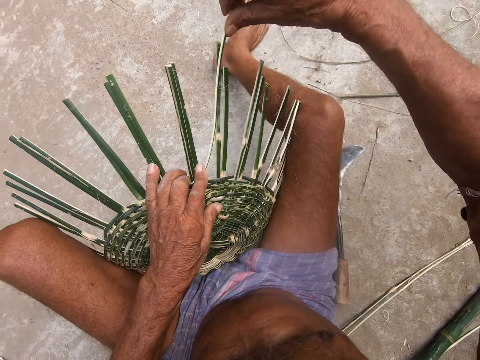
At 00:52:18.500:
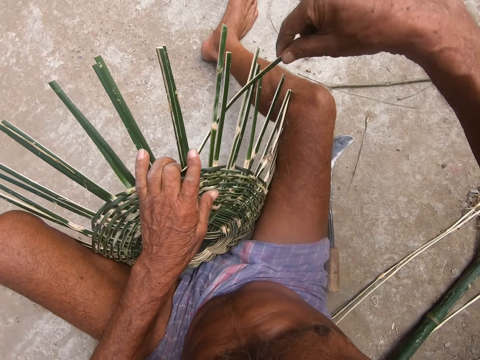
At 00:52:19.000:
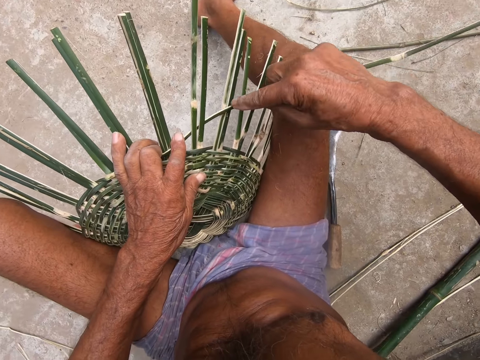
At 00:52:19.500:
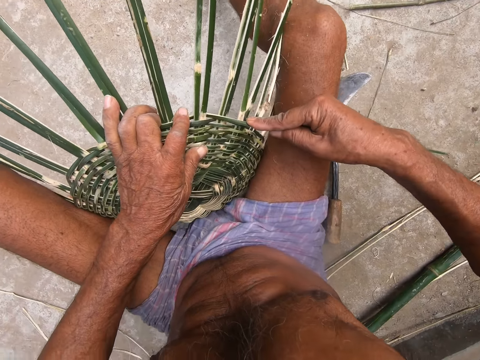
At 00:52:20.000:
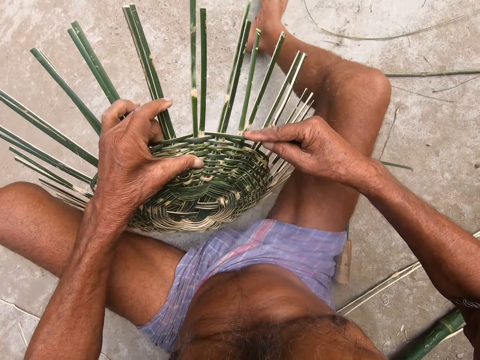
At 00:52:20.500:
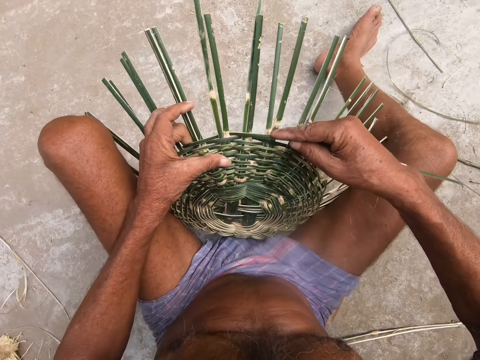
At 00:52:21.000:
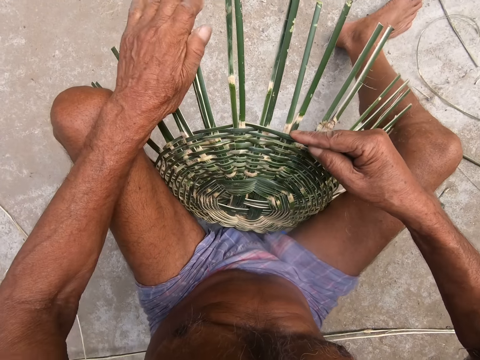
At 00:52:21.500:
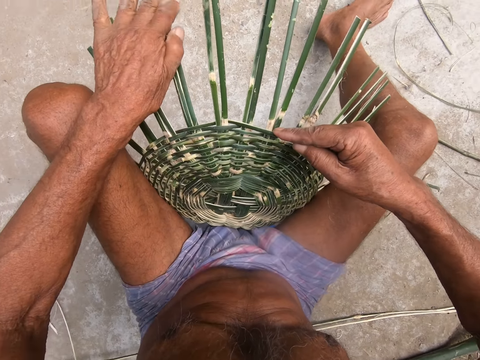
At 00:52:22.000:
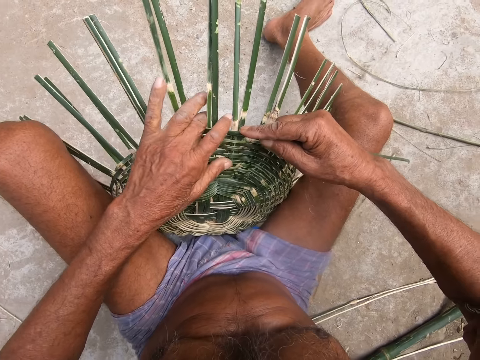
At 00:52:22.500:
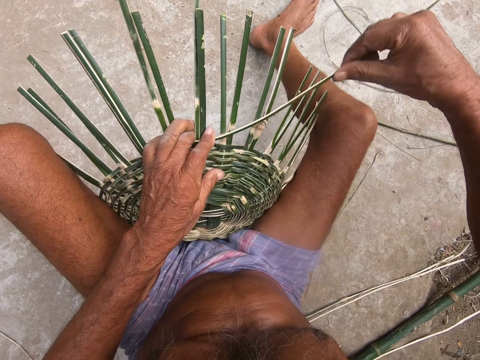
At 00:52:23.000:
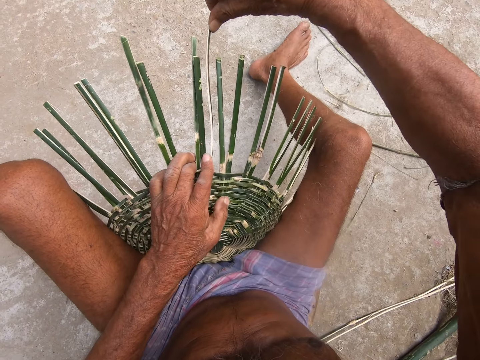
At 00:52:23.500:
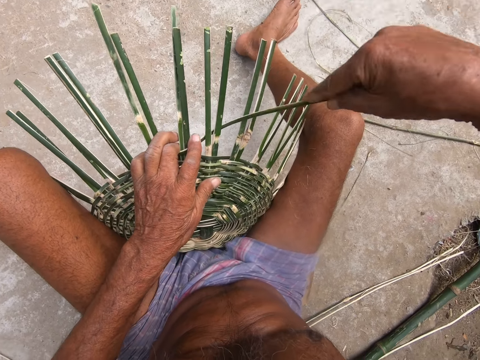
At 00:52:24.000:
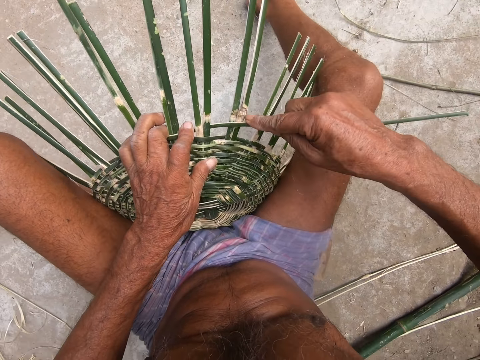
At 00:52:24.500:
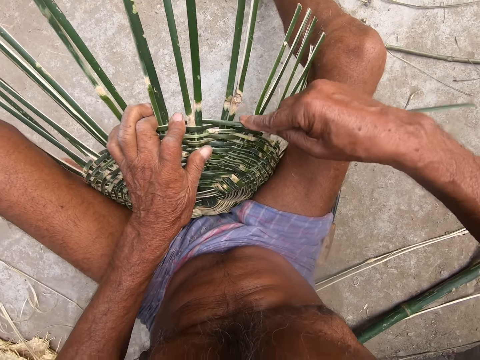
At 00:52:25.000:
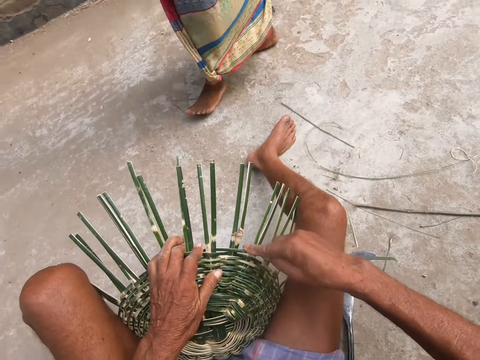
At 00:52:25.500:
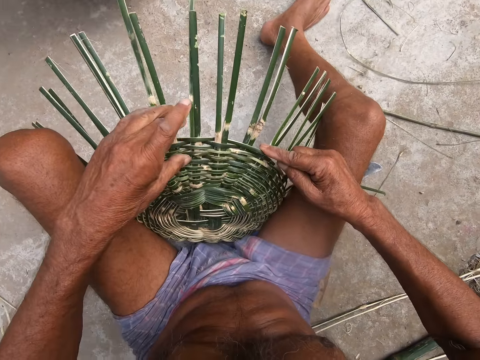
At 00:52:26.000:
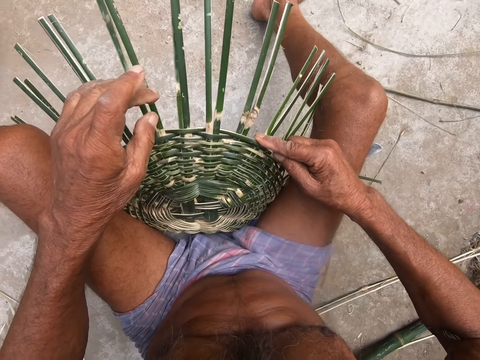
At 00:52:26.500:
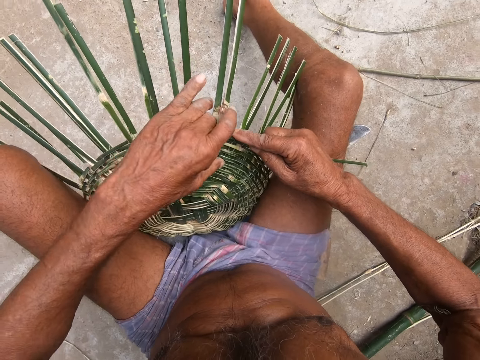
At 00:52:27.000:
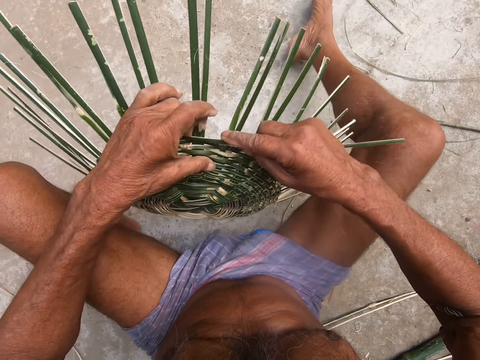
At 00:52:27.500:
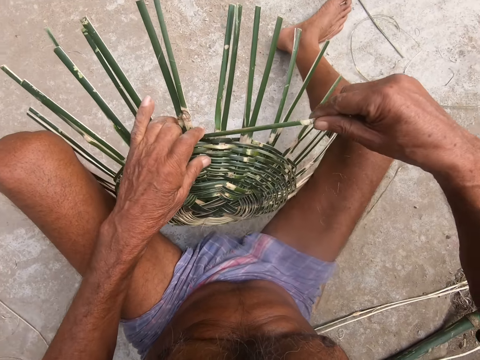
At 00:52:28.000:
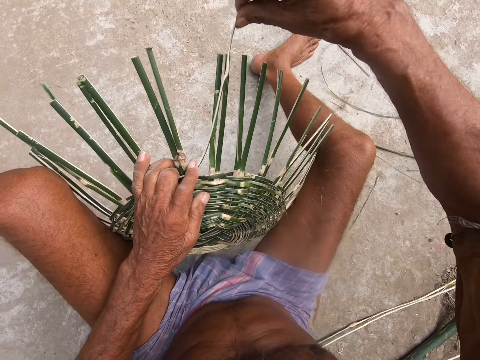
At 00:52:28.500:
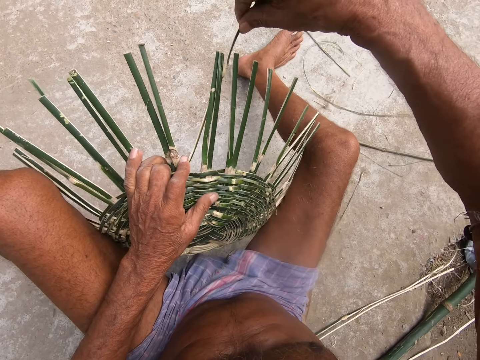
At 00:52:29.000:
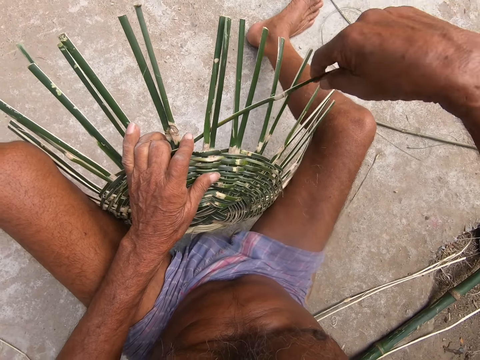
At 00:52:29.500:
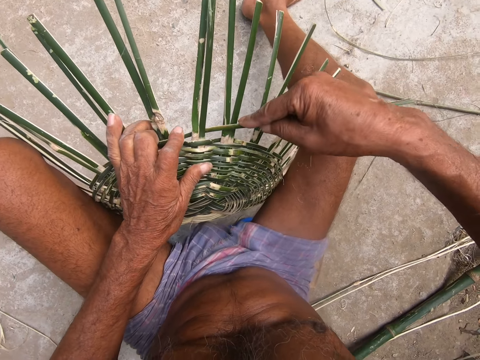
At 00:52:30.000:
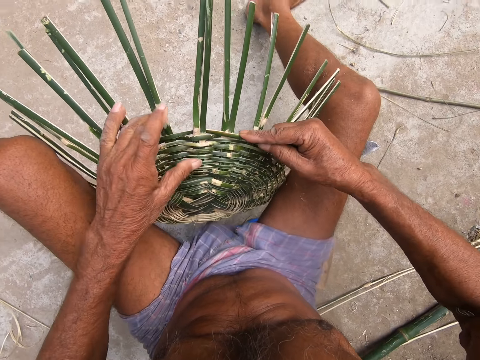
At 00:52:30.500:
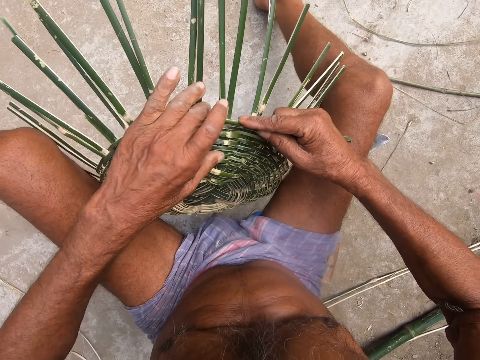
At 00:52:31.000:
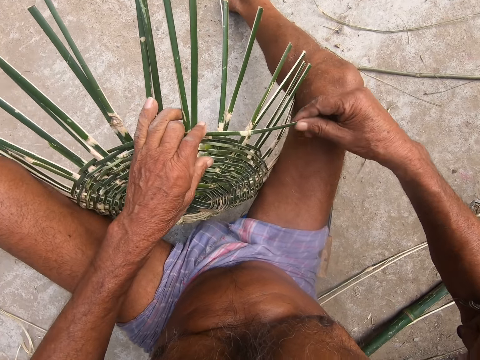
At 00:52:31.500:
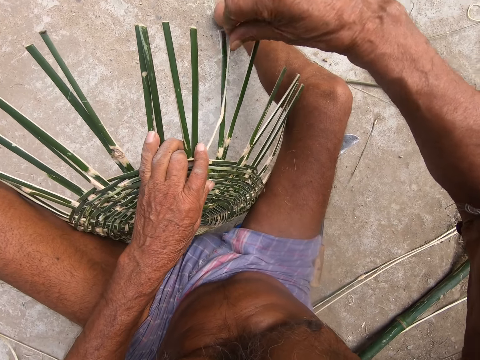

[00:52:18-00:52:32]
The camera wearer weaves the basket with the palm frond in his right hand. He adjusts the basket between his legs with both hands. He arranges the rachis on the basket with his left hand. He weaves the basket with the palm frond in his right hand. A woman walks past the camera wearer. The camera wearer adjusts the basket between his legs with both hands. He weaves the basket with the palm frond in his right hand.

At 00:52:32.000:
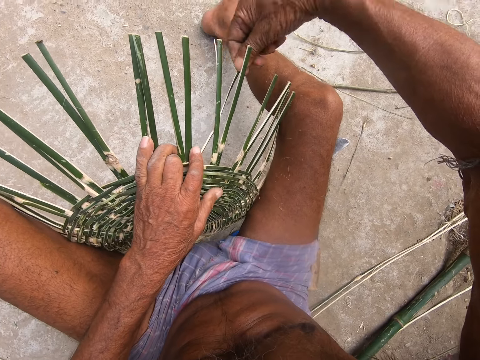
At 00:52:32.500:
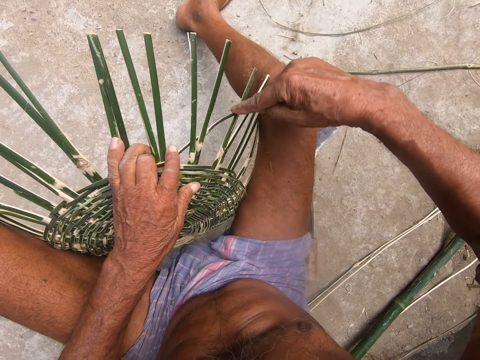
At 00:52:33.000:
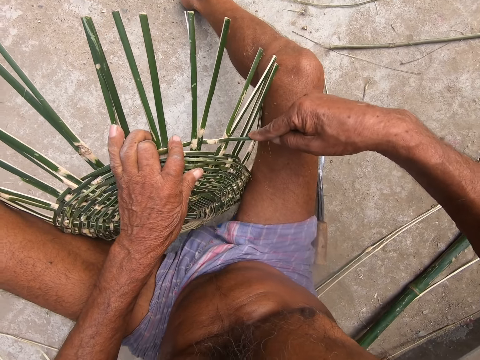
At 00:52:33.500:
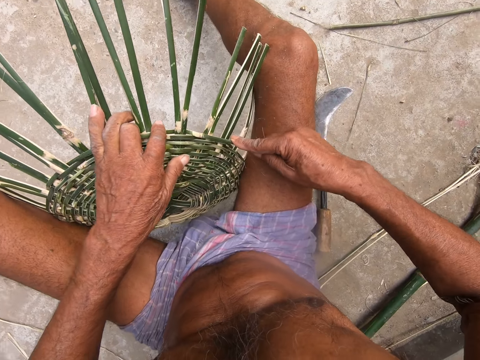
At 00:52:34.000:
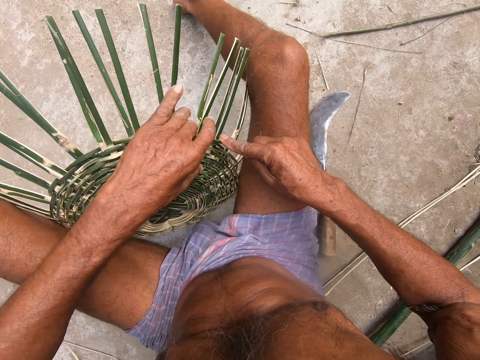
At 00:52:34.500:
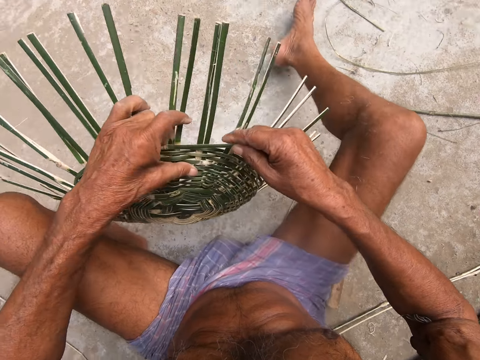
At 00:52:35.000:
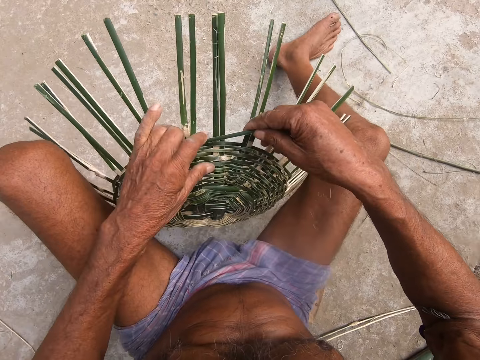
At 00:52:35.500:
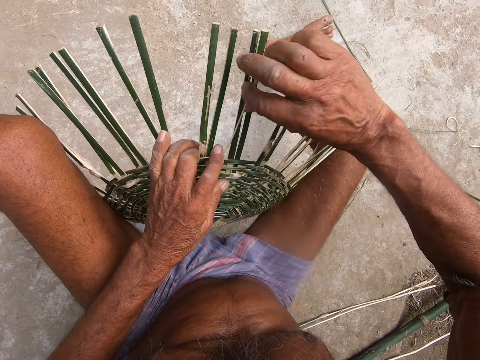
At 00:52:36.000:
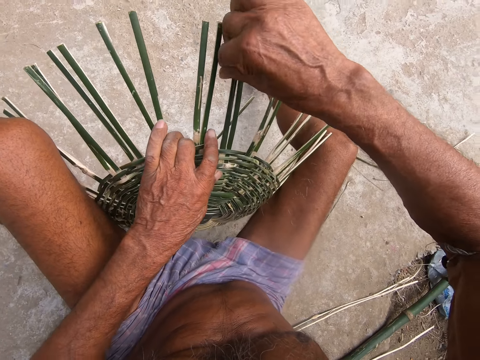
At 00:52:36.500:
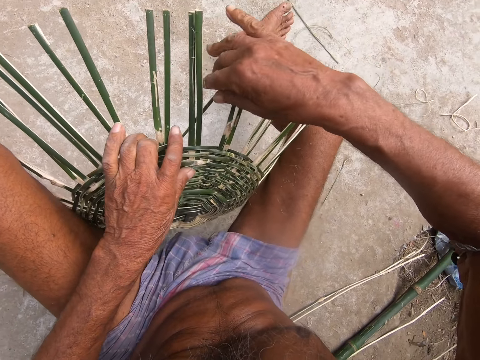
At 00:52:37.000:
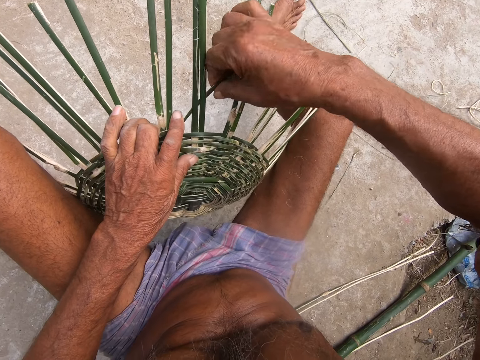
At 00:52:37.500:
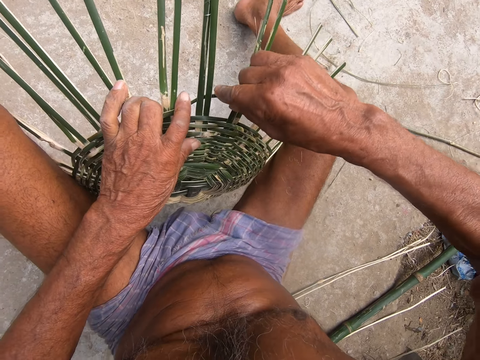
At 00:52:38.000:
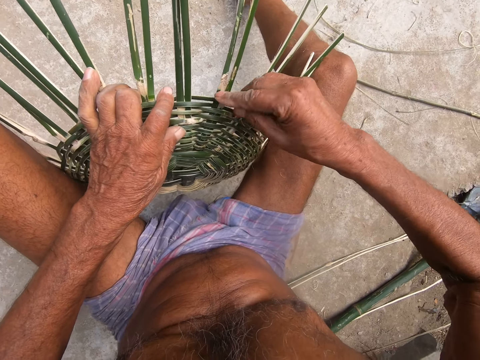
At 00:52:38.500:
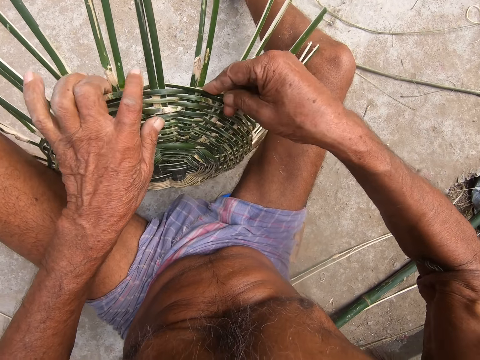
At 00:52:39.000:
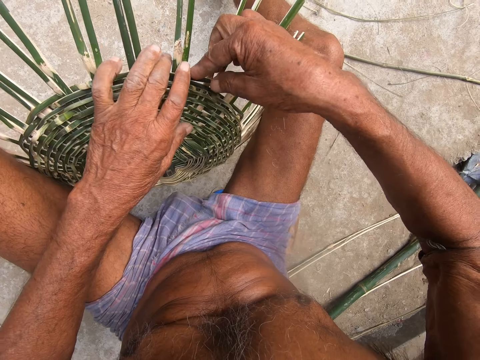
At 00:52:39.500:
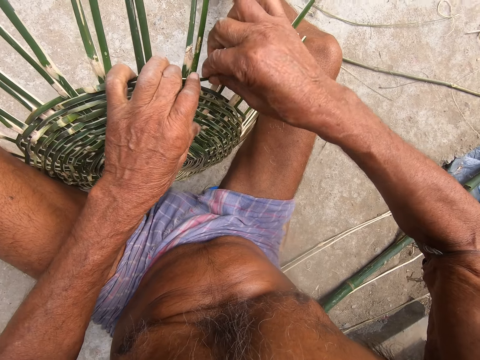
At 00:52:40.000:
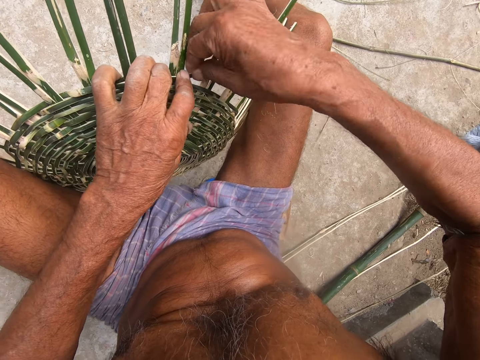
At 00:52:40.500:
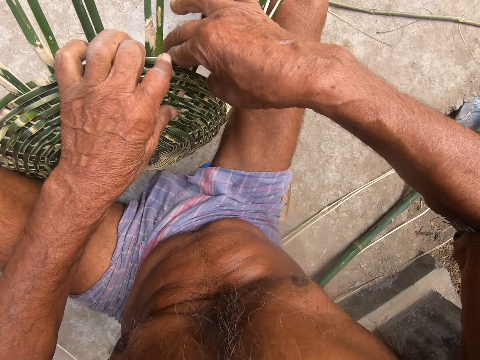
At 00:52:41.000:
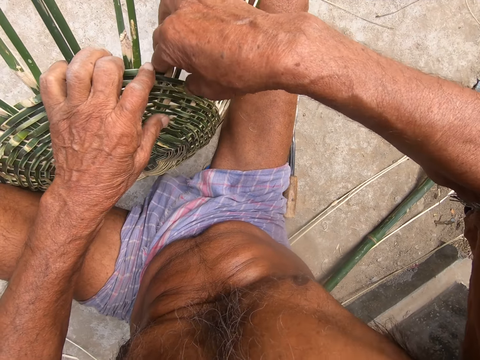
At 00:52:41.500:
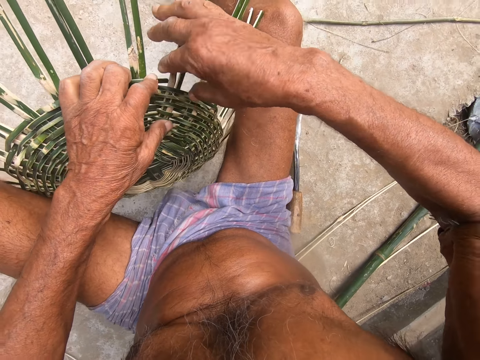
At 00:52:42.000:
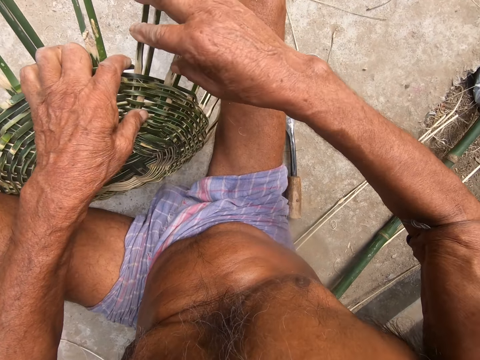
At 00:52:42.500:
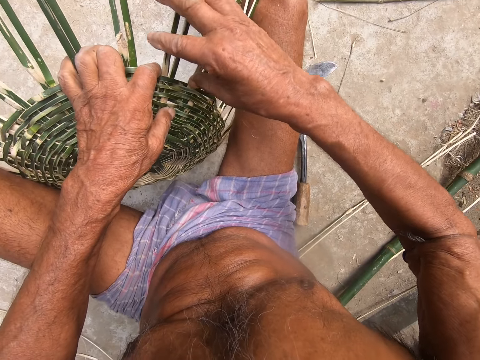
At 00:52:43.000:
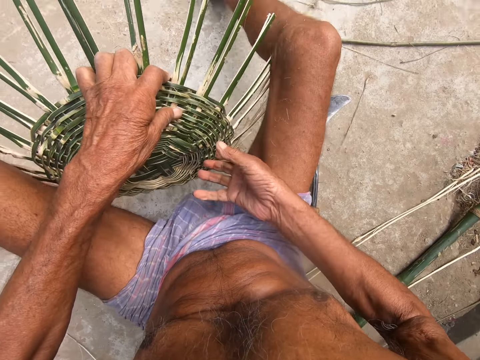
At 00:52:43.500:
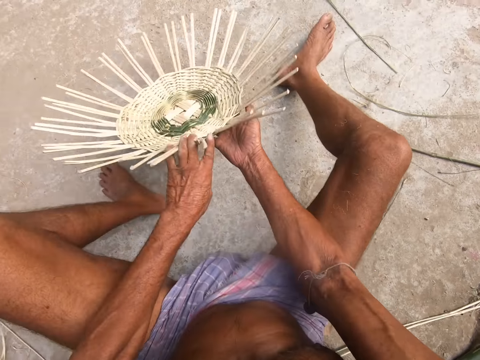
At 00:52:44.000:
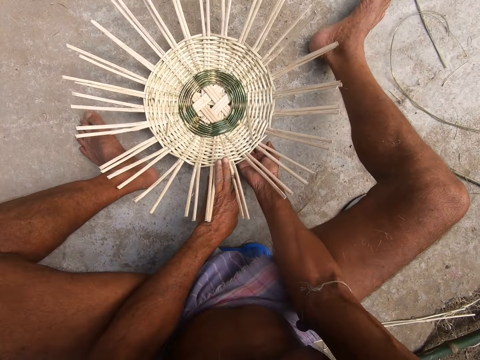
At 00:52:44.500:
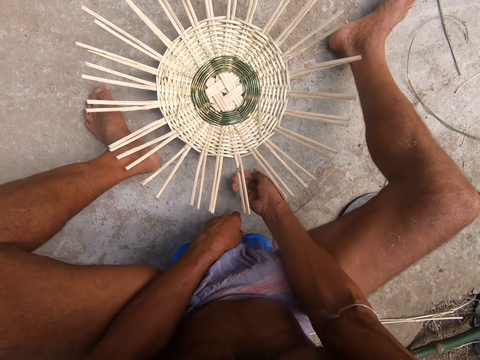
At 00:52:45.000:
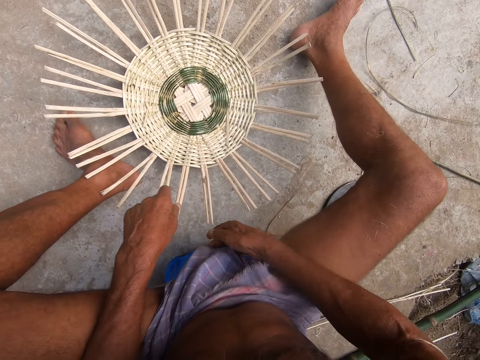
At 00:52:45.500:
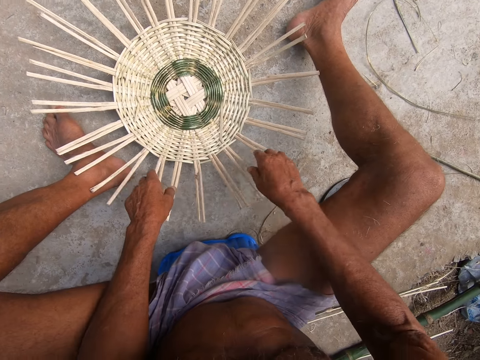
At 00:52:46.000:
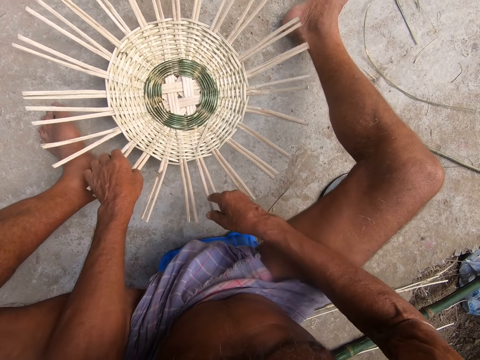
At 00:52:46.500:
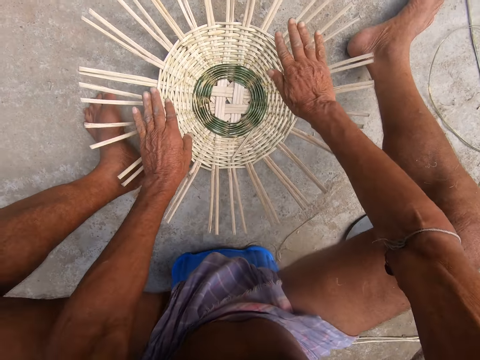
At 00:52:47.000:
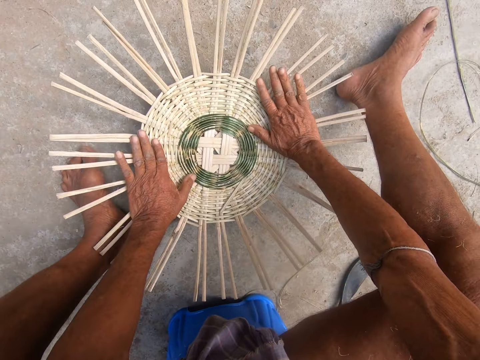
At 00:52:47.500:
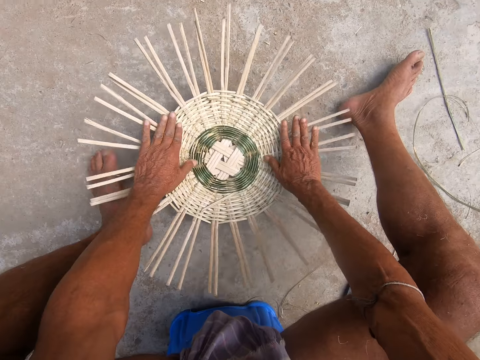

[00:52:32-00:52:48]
The camera wearer adjusts the basket between his legs with both hands. He weaves the basket with the palm frond in his right hand. He places the basket between his legs on the ground with both hands. He spins the basket on the ground with both hands. He presses the basket on the ground with both hands.
